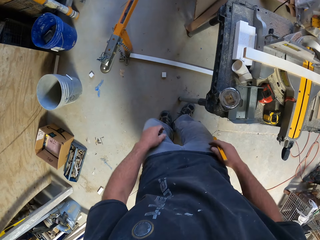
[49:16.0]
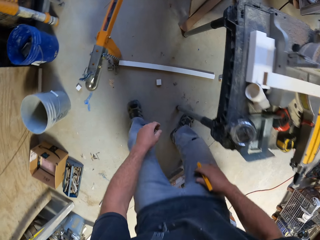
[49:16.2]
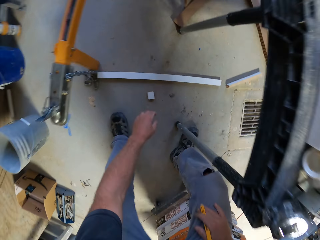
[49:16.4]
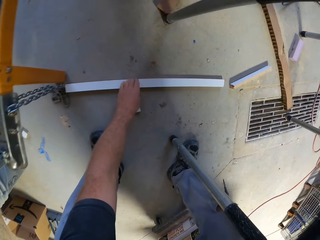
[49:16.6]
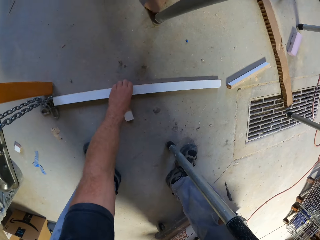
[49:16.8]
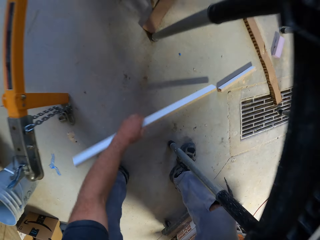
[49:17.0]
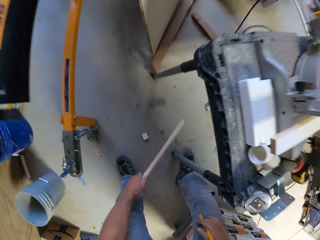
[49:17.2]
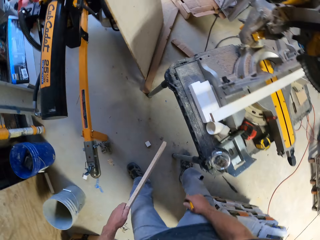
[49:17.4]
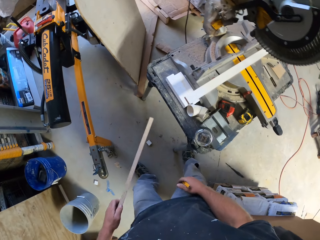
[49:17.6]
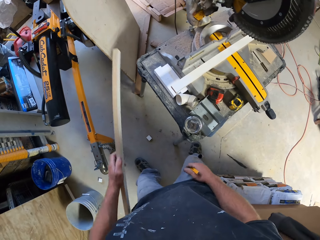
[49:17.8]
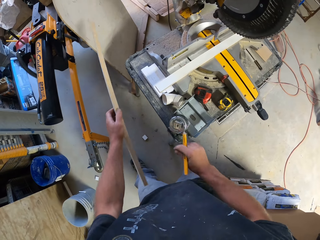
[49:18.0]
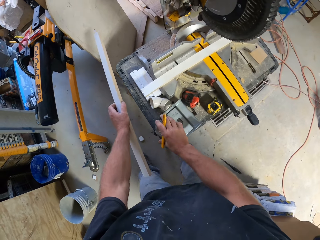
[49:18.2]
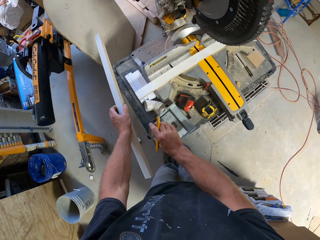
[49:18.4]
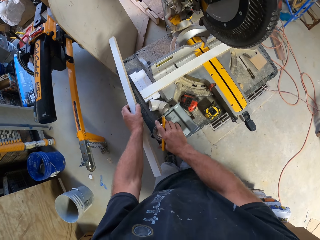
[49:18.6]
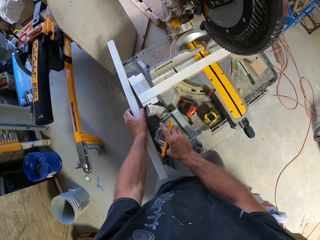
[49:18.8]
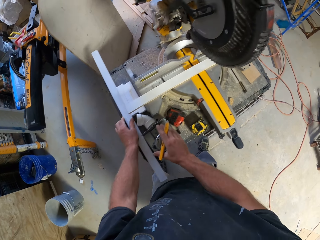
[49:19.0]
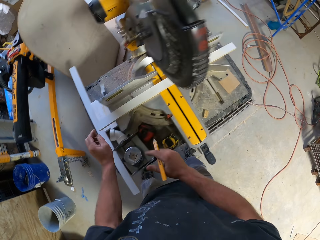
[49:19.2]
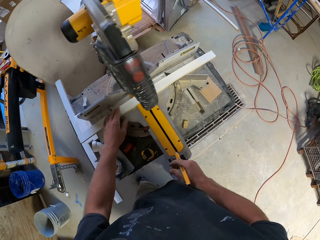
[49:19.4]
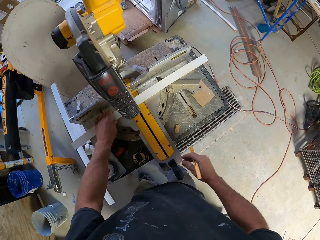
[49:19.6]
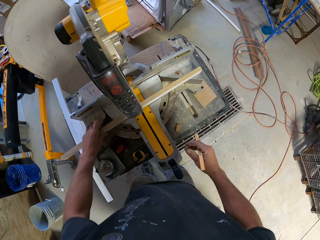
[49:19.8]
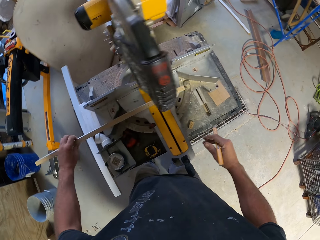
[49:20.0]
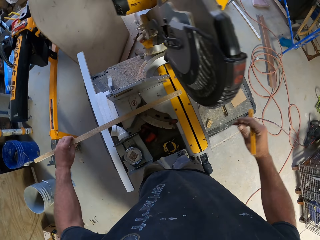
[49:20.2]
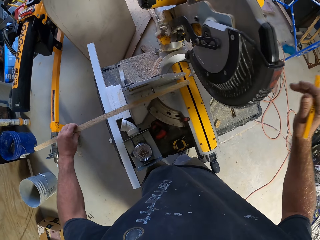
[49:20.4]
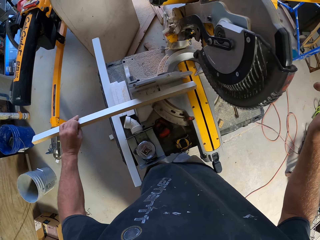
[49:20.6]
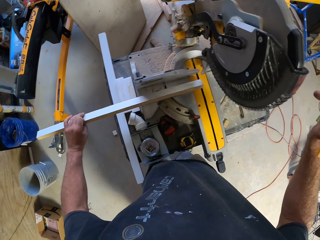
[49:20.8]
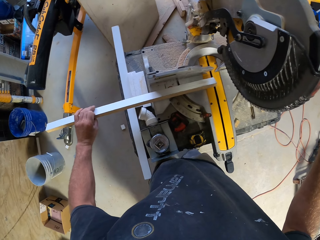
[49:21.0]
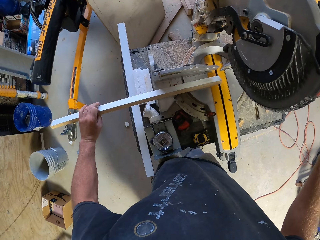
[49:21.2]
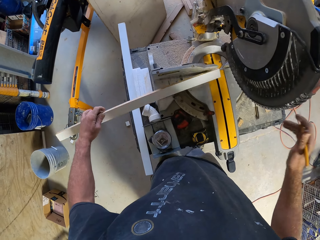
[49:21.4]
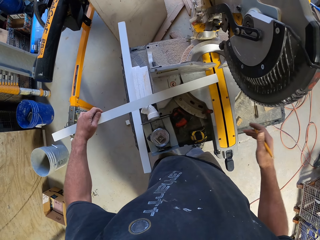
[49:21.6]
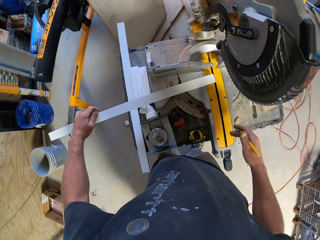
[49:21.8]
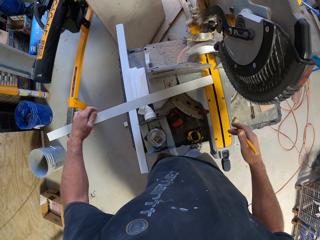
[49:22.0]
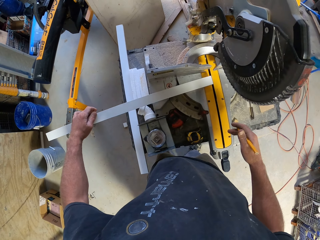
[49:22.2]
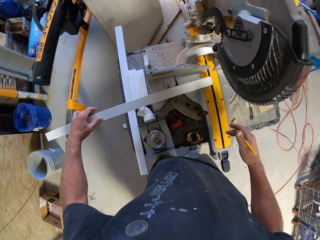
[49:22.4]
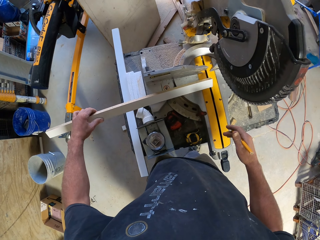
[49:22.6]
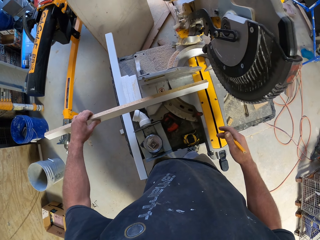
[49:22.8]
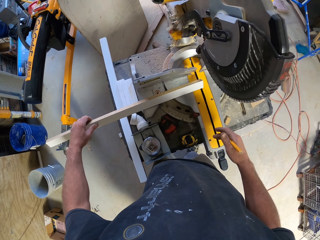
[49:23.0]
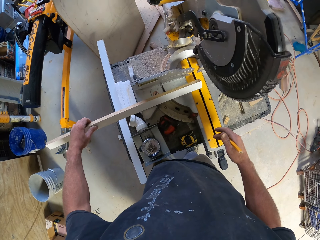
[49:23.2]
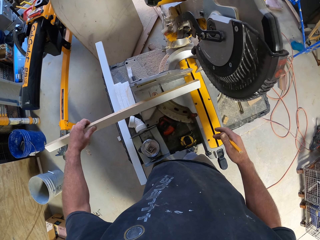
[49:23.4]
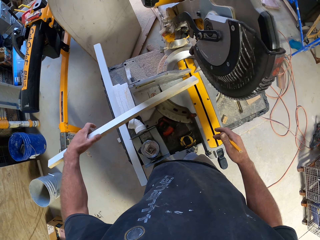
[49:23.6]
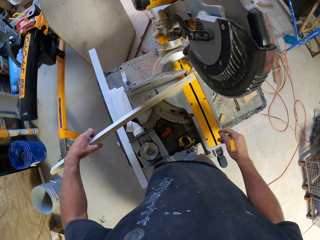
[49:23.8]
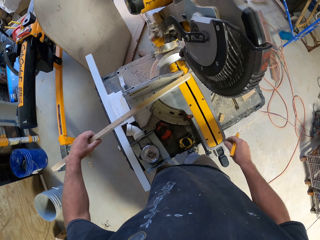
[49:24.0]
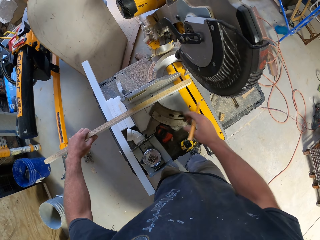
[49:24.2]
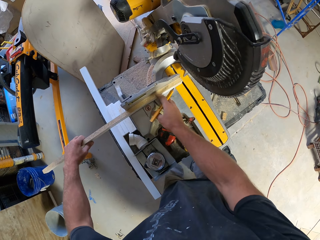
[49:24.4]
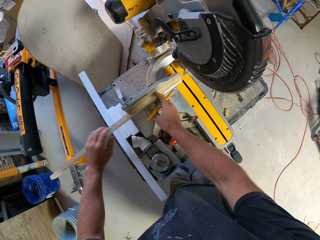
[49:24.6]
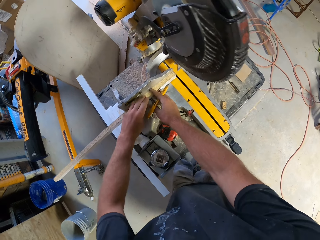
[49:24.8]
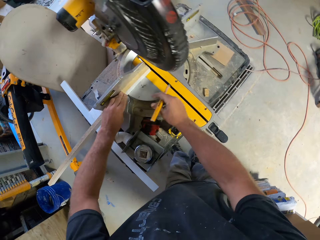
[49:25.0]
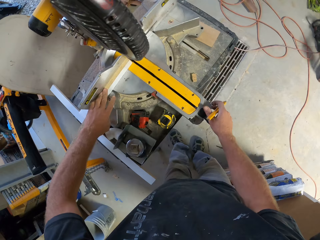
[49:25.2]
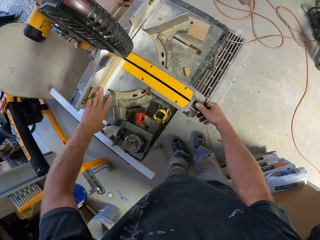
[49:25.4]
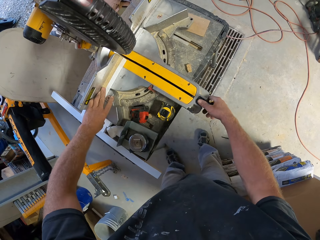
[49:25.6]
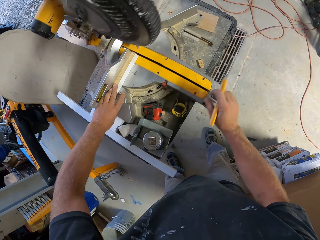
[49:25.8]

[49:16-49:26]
The camera wearer picks up another piece of wood. They place the piece of wood on the saw machine. They pick up a piece of wood. They look at the piece of wood.

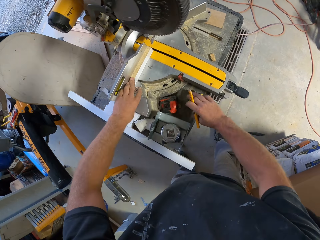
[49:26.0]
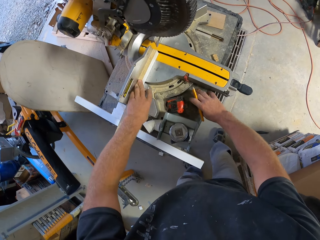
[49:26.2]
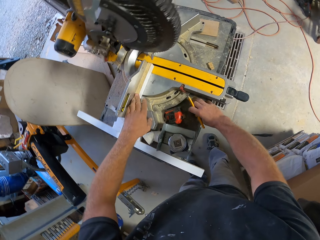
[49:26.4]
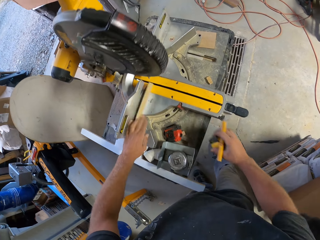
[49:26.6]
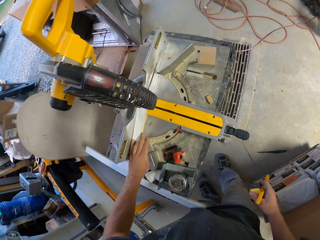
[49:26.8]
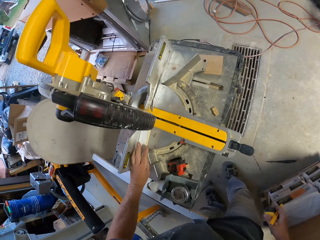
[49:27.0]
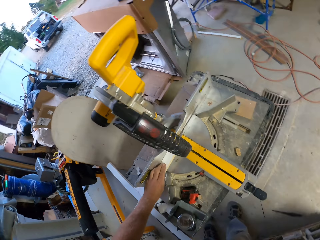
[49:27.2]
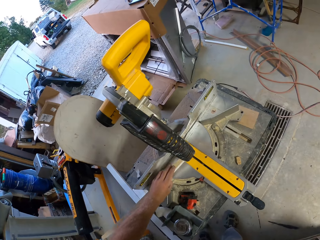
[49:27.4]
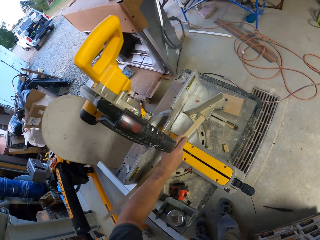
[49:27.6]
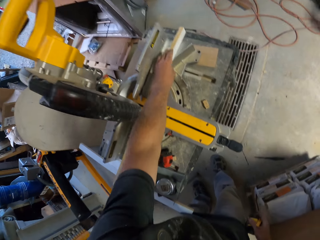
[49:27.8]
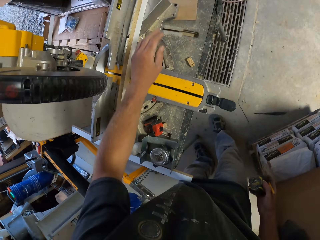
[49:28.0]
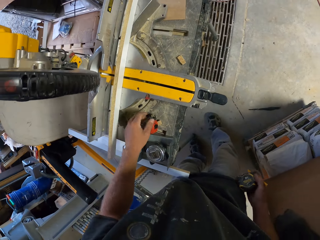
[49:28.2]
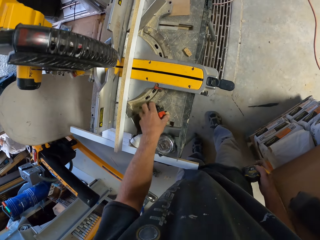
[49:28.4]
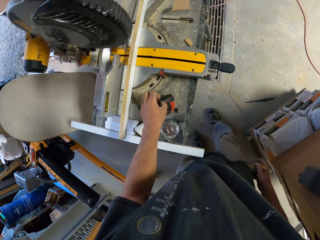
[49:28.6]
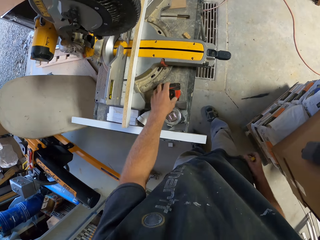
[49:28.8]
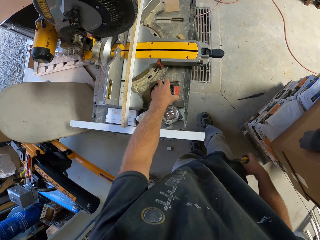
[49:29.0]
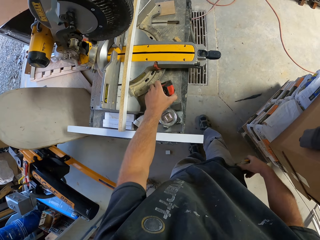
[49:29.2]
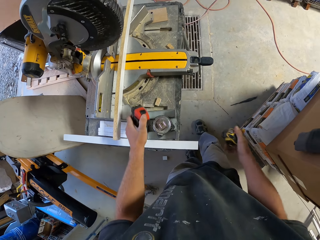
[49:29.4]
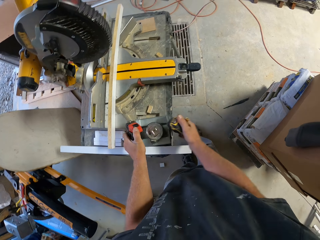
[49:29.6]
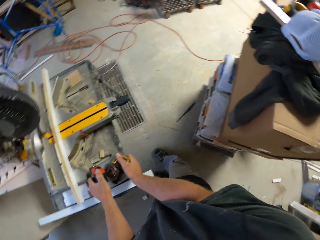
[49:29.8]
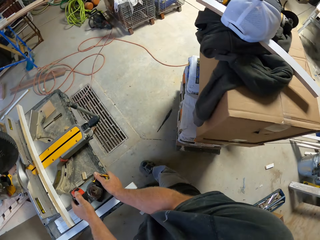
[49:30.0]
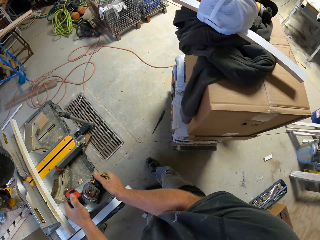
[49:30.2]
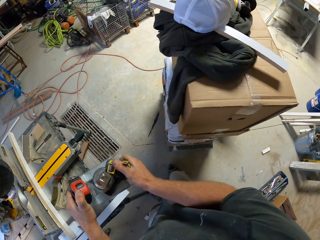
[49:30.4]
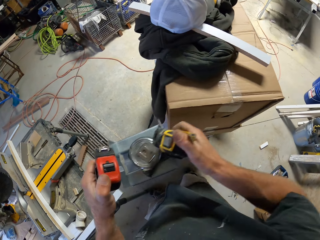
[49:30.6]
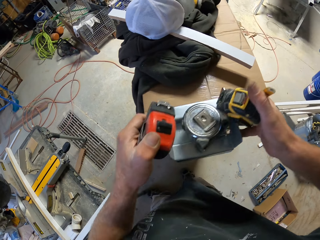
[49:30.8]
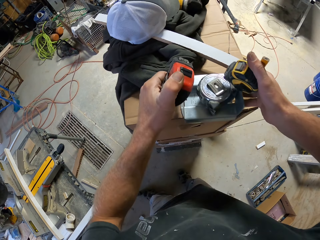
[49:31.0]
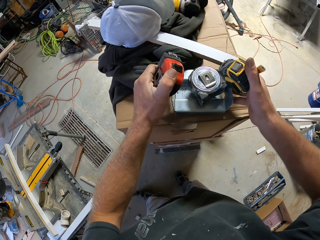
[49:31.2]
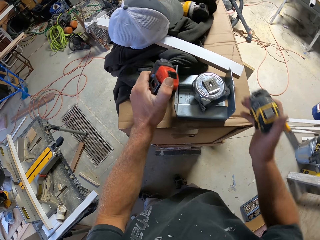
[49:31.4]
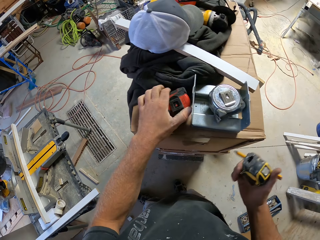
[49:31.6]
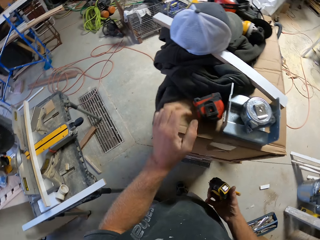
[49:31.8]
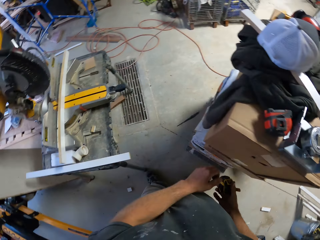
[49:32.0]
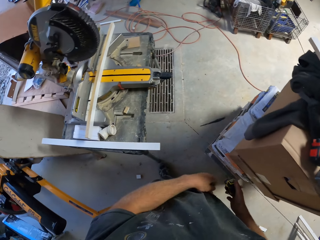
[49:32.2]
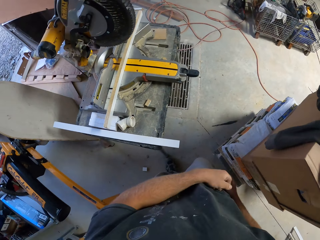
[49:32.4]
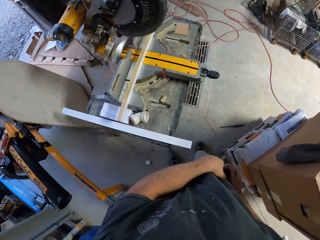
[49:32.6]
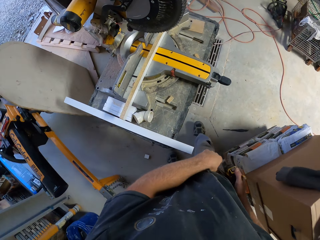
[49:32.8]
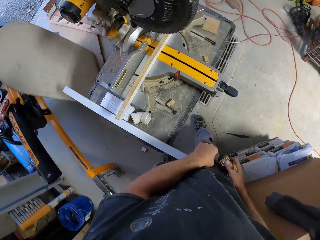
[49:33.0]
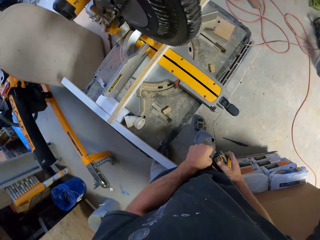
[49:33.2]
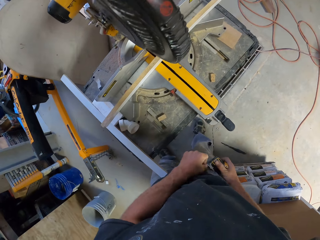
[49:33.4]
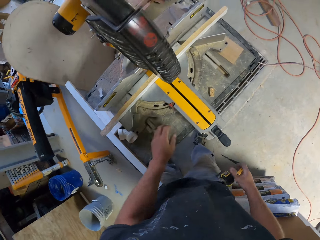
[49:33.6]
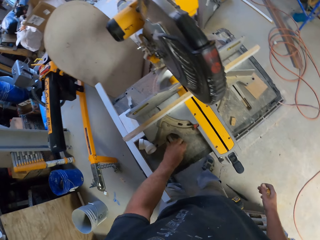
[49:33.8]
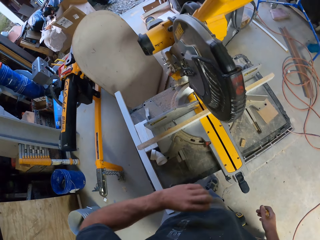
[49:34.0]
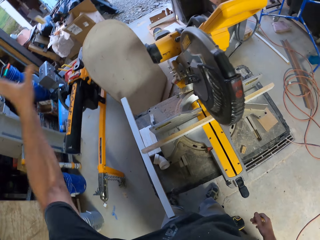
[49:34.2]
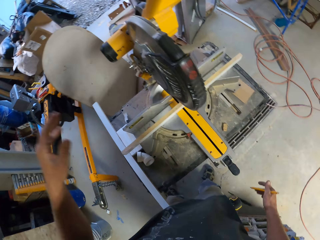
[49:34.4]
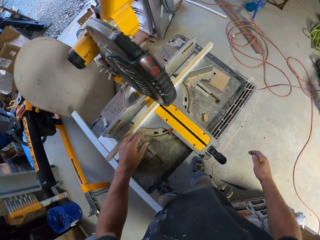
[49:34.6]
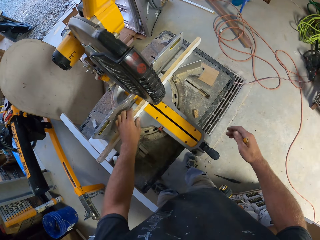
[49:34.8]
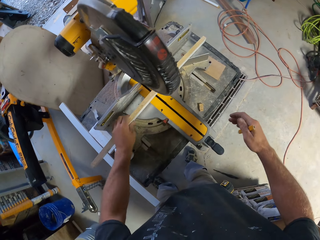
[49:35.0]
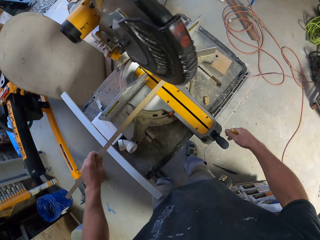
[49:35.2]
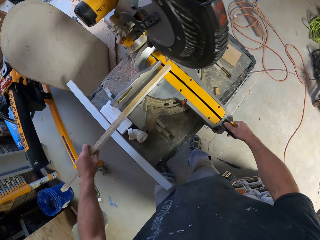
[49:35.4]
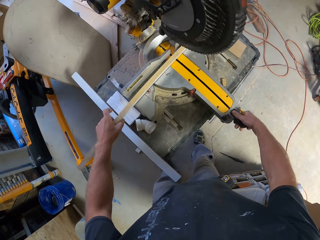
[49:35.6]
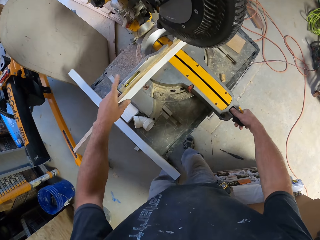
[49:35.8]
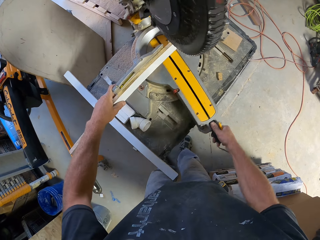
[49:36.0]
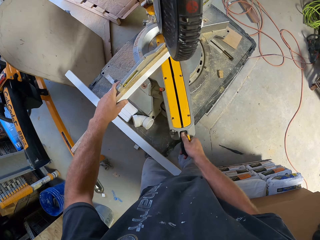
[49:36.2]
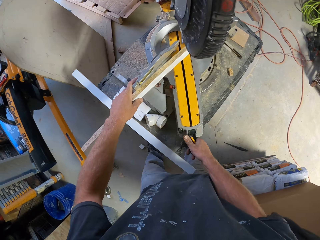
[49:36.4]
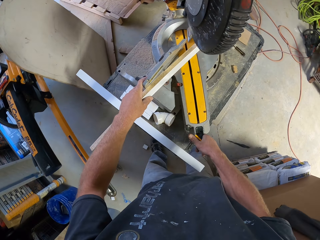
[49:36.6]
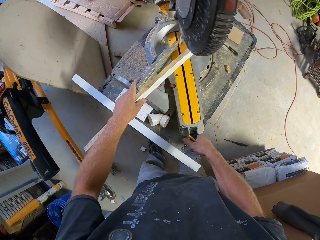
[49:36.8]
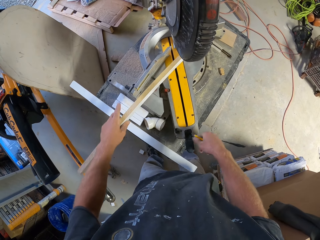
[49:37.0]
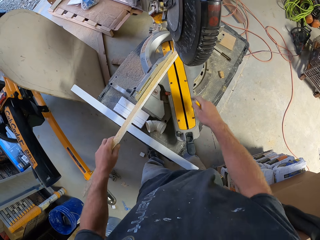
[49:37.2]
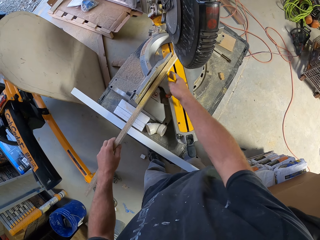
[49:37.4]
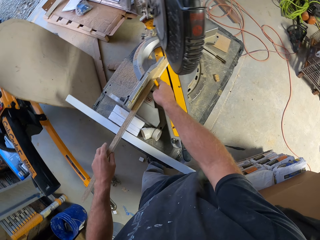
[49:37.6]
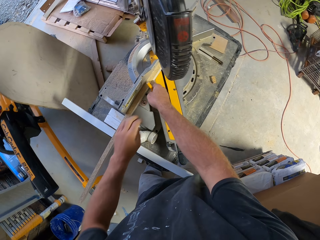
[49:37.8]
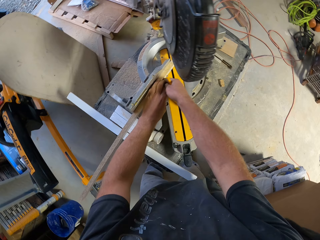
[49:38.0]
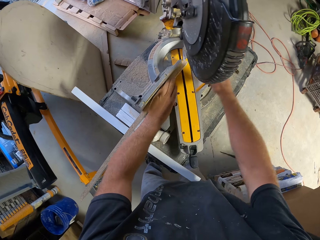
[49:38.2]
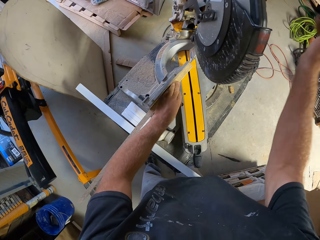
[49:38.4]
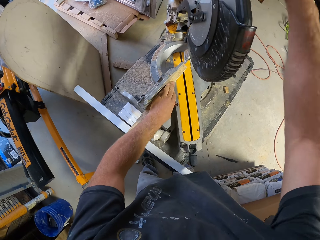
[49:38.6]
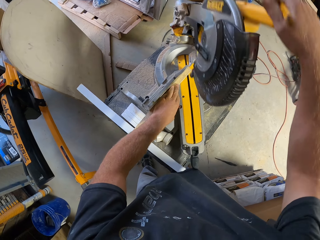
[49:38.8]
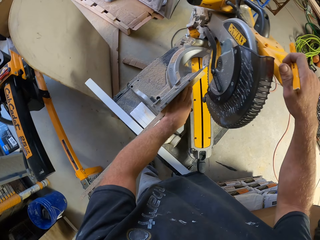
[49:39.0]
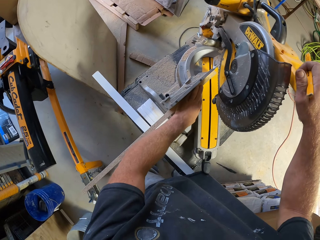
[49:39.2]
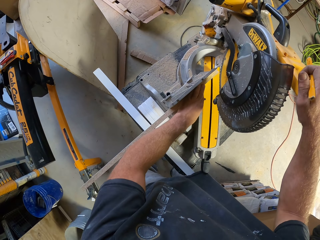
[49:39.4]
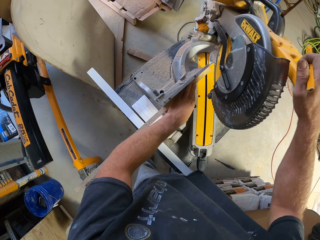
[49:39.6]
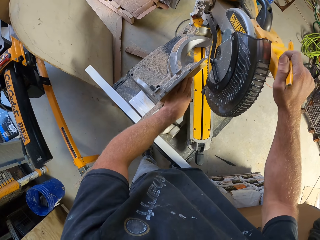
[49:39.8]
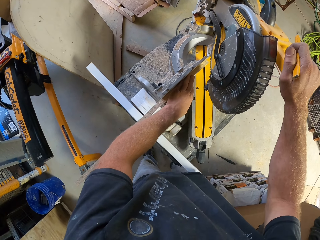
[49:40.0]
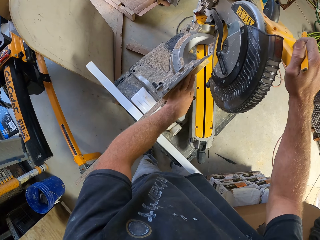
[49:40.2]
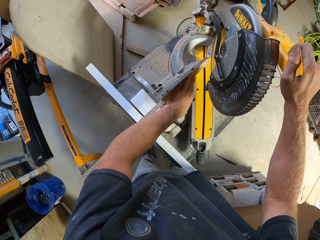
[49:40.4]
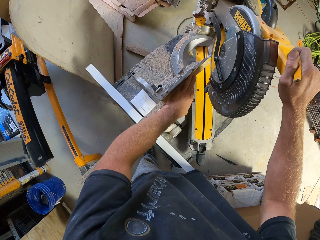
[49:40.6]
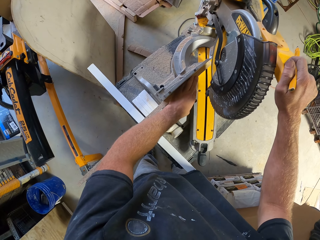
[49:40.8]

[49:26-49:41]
The camera wearer turns the vise handwheel. They pick up the metric tape measure. They place the piece of wood on the saw machine. They pick up the other metric tape measure. They lift the metric tape measures. They place the metric tape measures on the box. They walk across the workshop. They pick up a piece of wood from the saw machine. They throw away the piece of wood. They place the piece of wood on the saw machine. They move the piece of wood. They move the saw machine. They cut the piece of wood.
